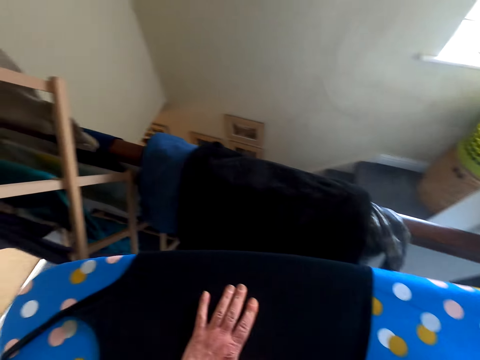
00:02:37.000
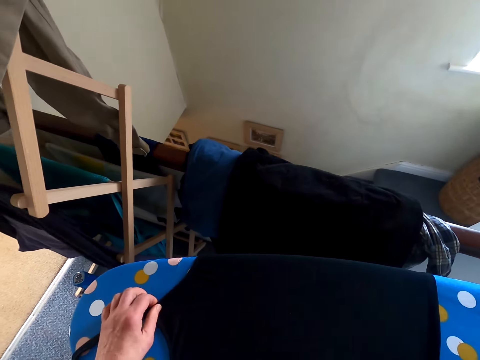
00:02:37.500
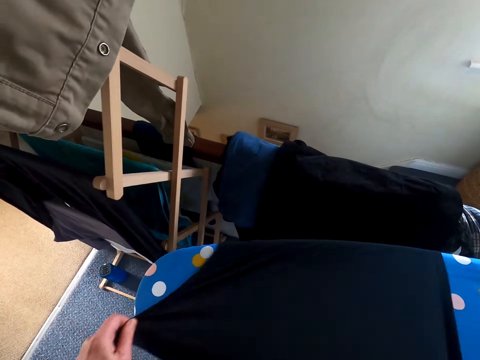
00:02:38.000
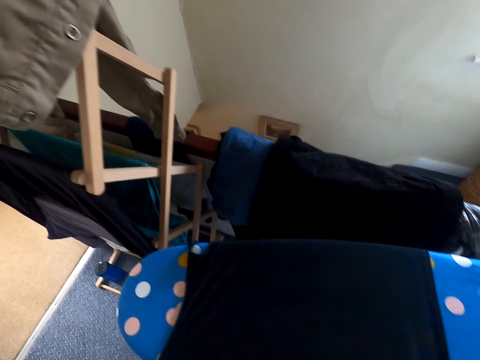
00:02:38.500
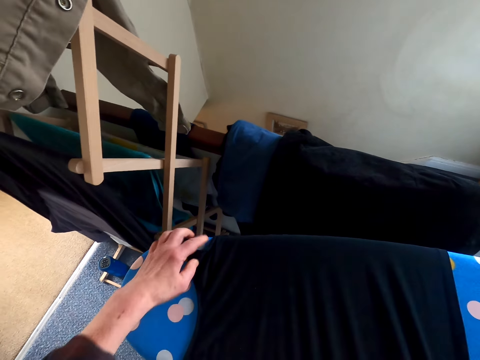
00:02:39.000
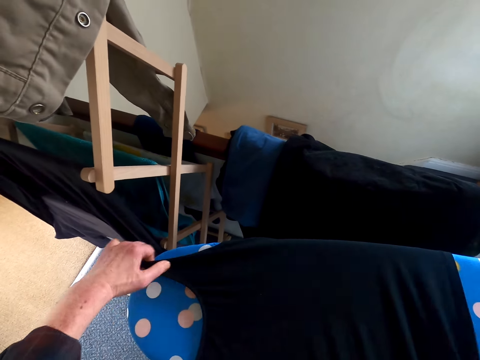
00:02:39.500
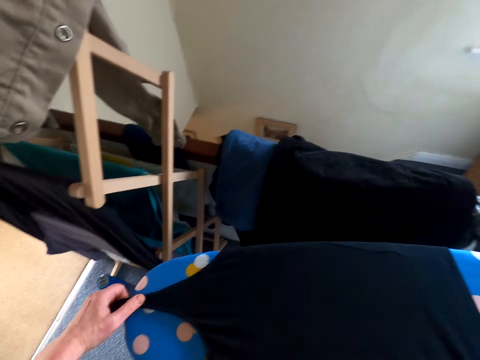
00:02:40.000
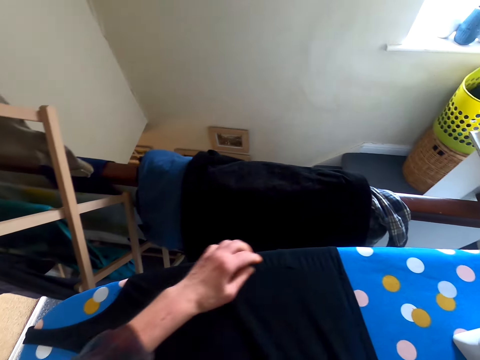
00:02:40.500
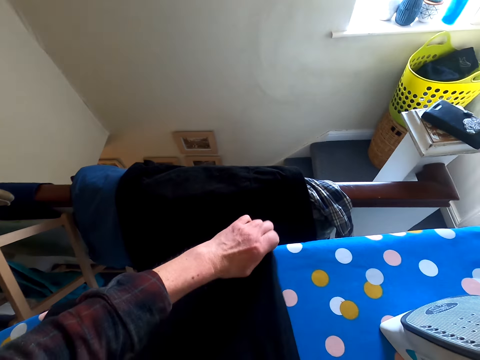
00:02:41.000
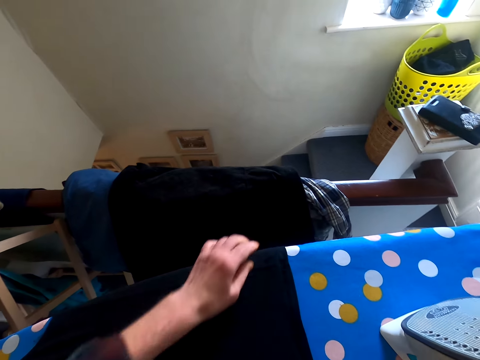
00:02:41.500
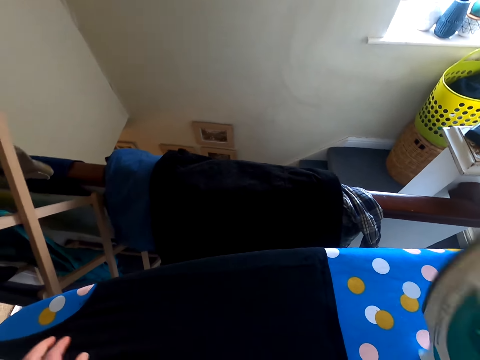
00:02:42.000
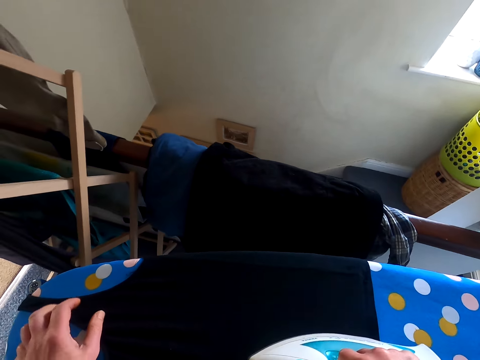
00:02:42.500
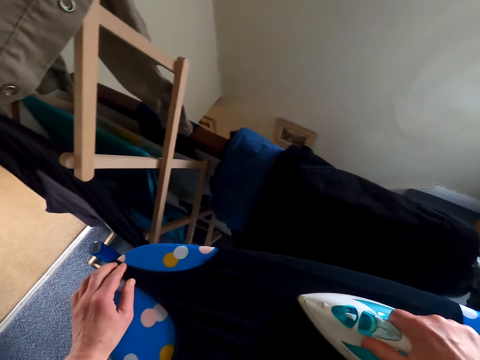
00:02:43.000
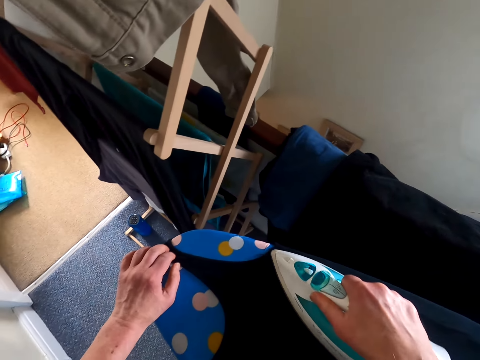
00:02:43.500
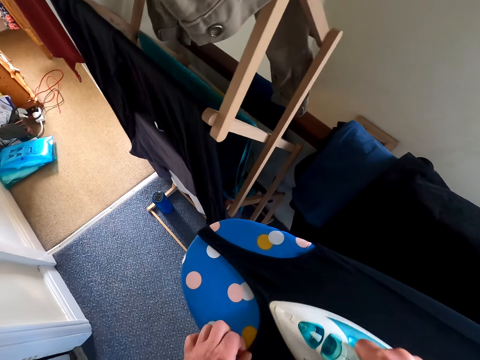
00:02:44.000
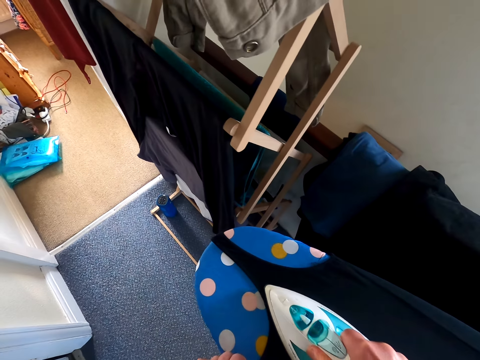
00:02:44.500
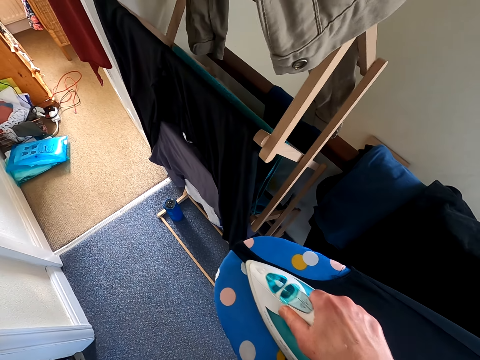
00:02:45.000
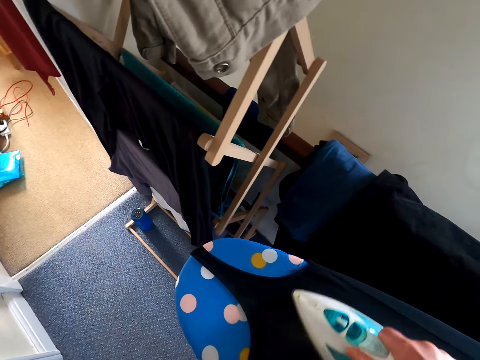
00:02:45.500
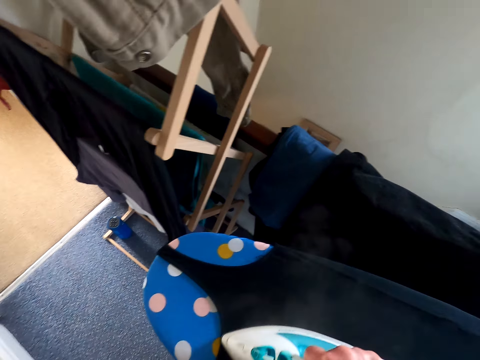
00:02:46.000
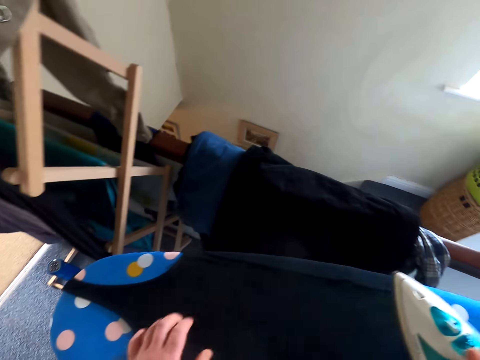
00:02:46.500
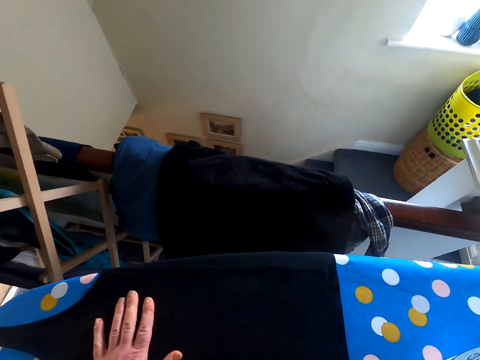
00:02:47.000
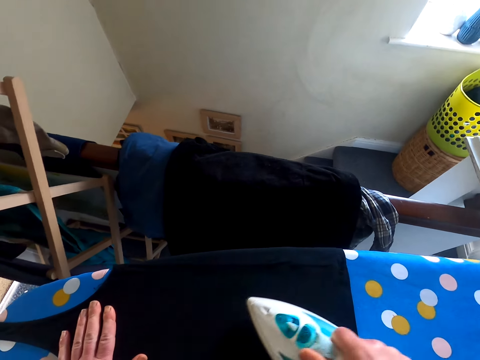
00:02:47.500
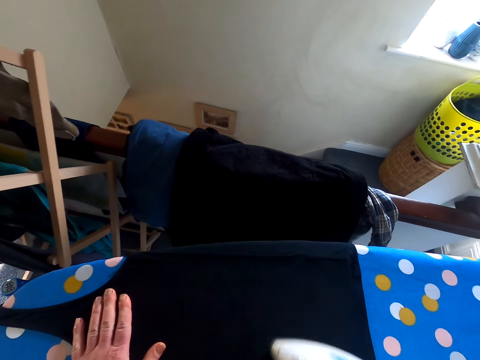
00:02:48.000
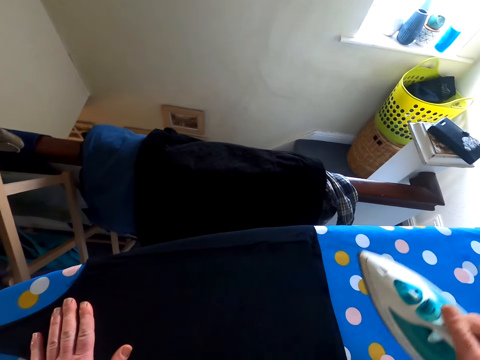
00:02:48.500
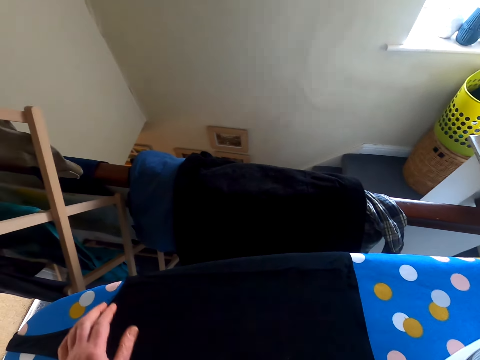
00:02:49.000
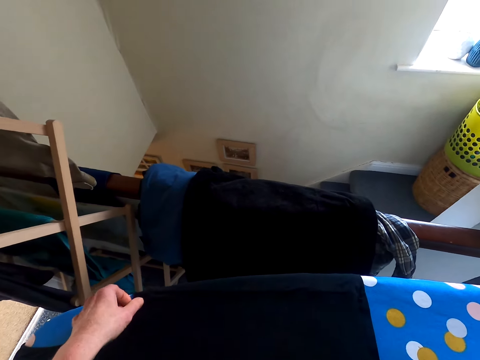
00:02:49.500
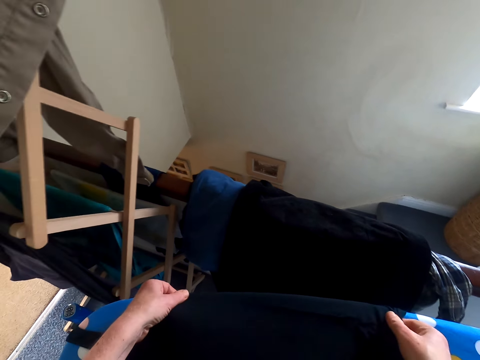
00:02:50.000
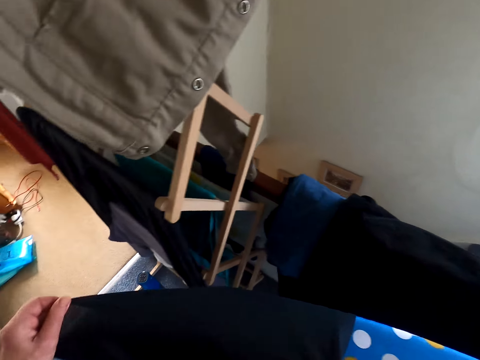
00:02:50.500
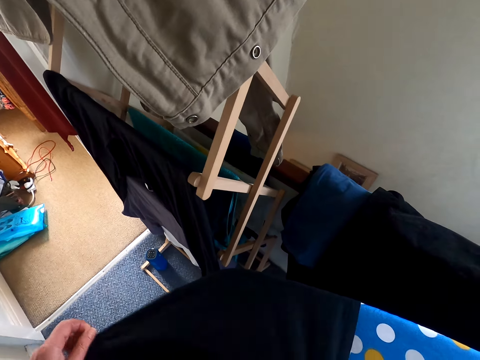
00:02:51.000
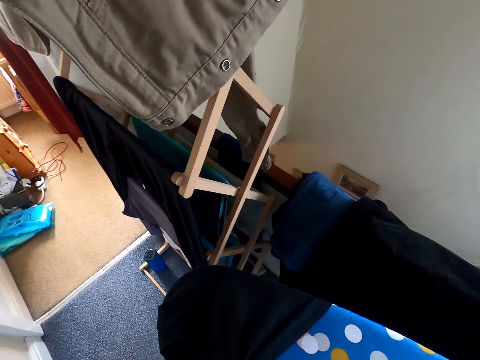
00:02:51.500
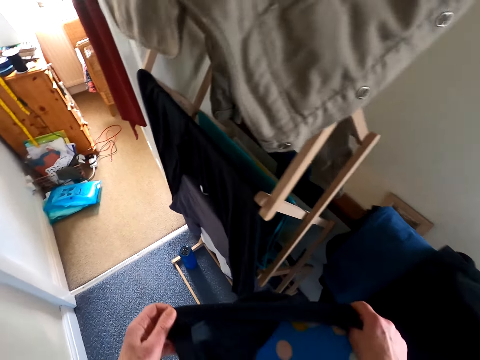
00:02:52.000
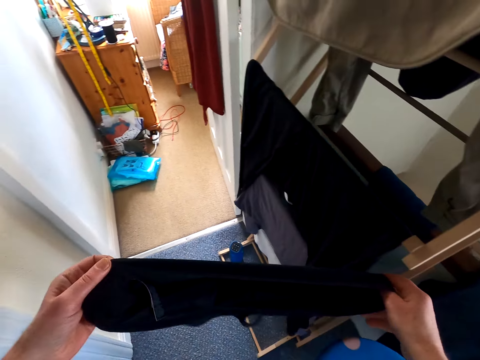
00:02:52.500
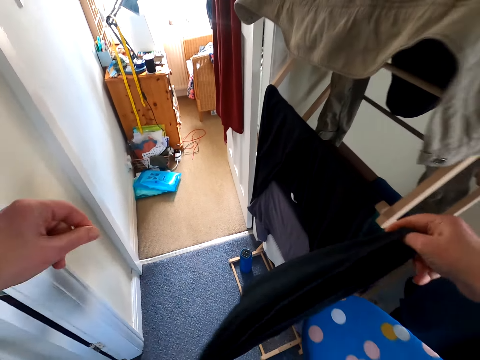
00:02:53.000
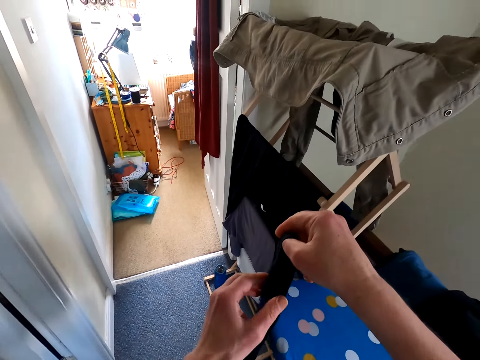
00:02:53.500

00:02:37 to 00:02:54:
The camera wearer puts the iron down. They turn the cloth. They touch the top. They iron the top. They put the iron down. They touch the top. They fold the cloth on the iron table. They remove the top from the iron stand.

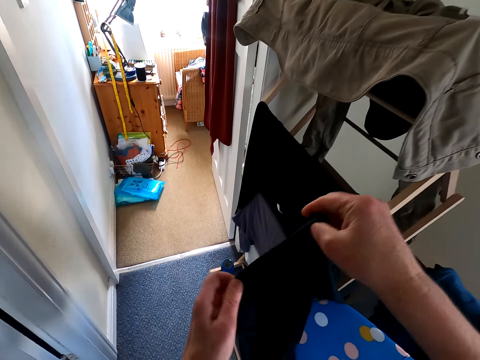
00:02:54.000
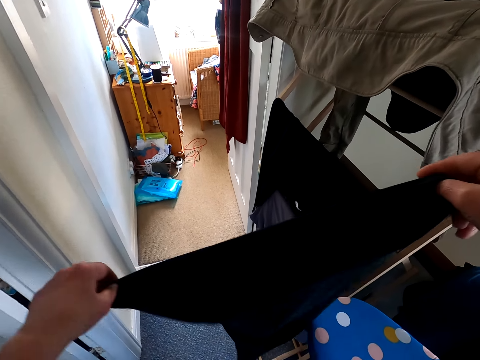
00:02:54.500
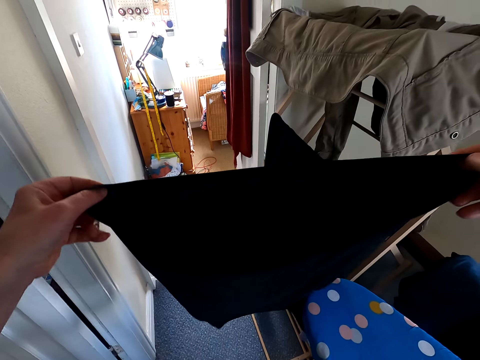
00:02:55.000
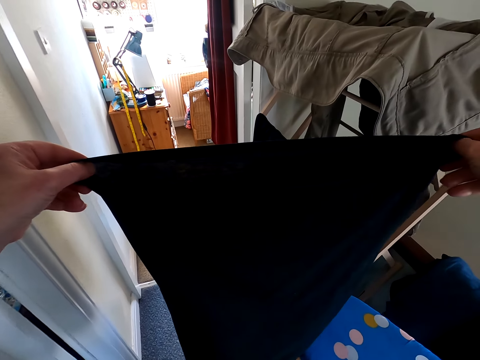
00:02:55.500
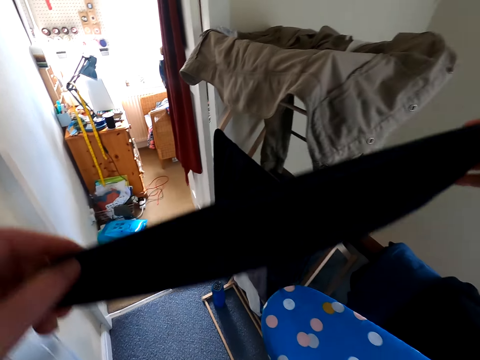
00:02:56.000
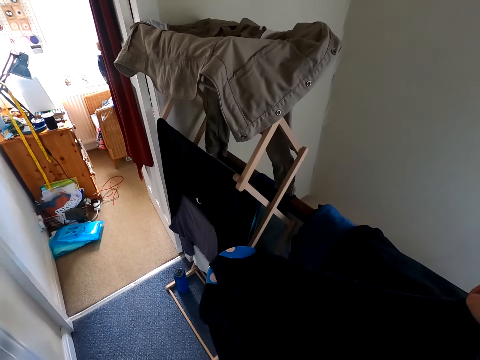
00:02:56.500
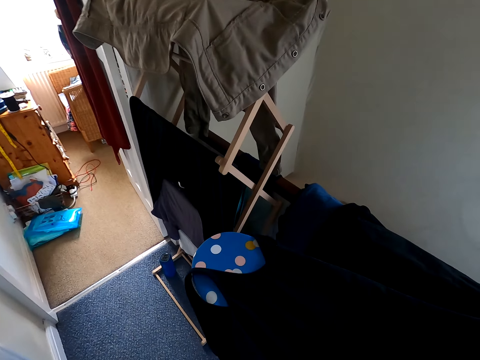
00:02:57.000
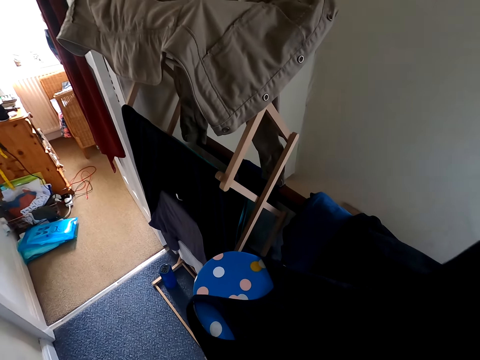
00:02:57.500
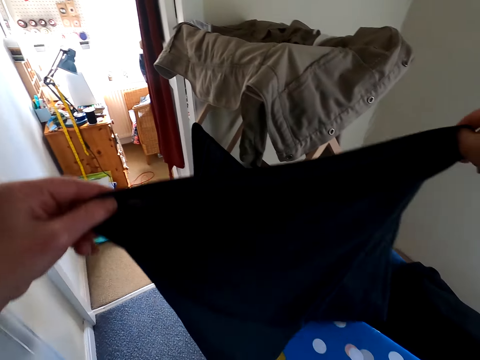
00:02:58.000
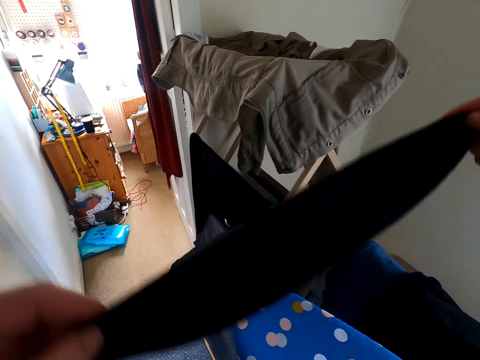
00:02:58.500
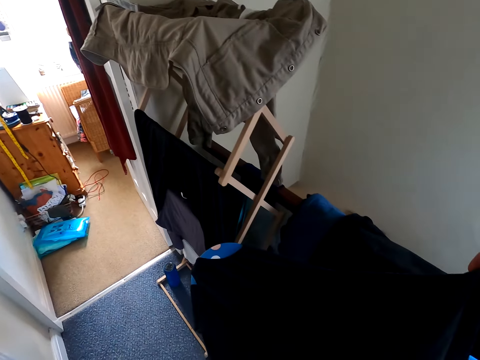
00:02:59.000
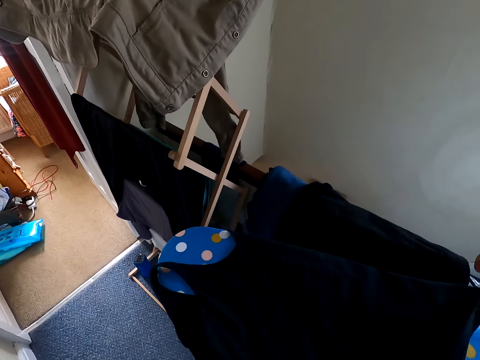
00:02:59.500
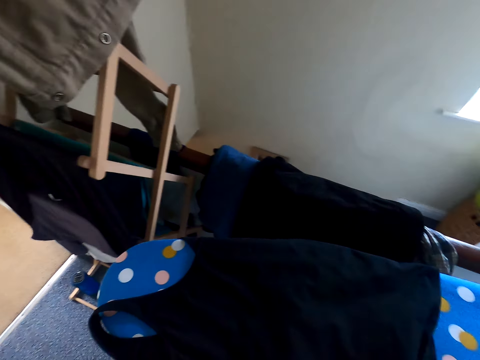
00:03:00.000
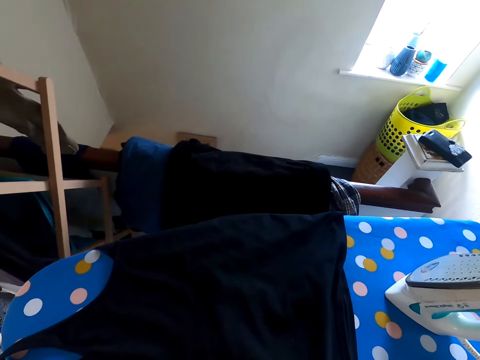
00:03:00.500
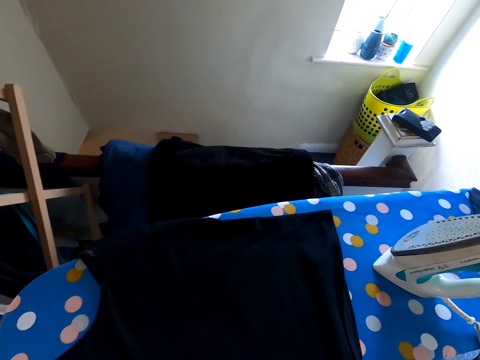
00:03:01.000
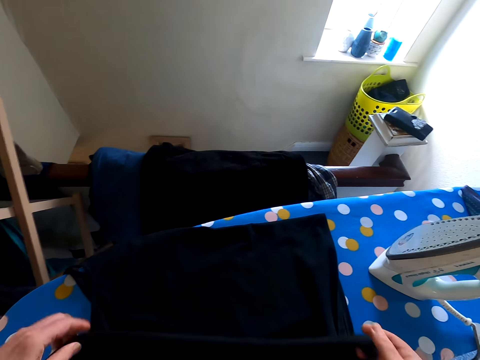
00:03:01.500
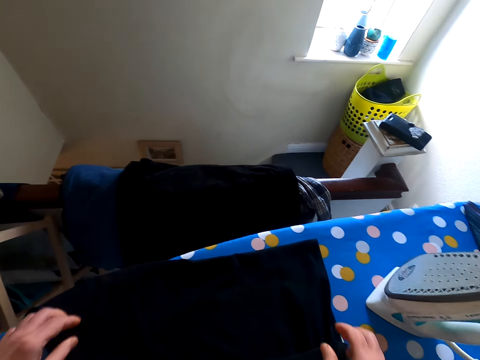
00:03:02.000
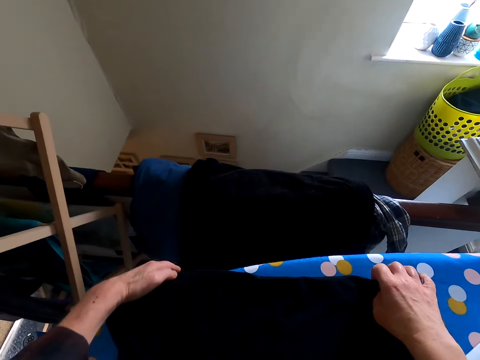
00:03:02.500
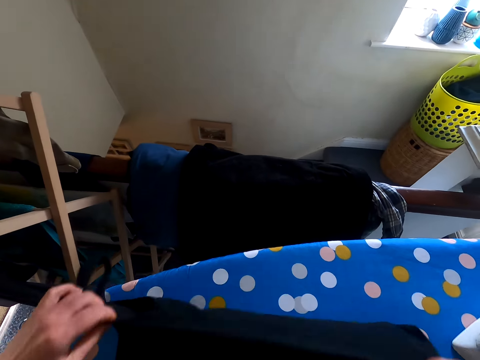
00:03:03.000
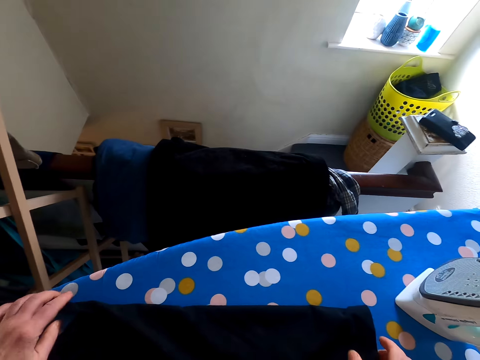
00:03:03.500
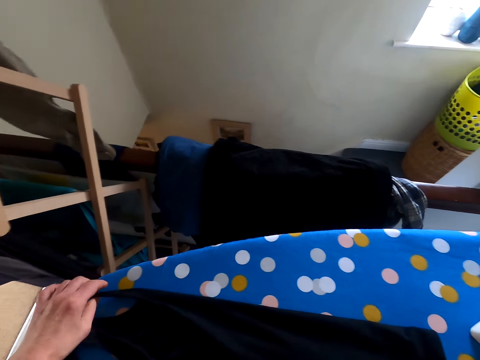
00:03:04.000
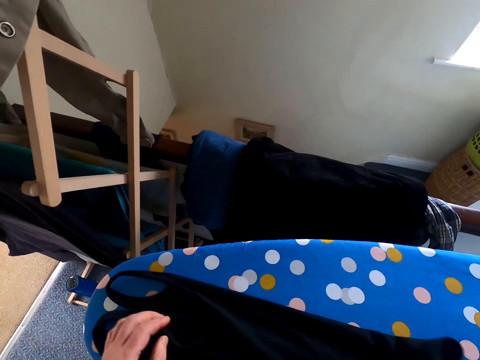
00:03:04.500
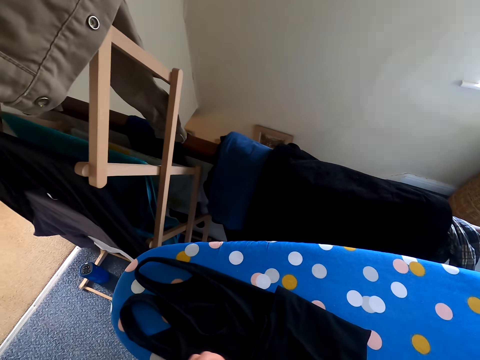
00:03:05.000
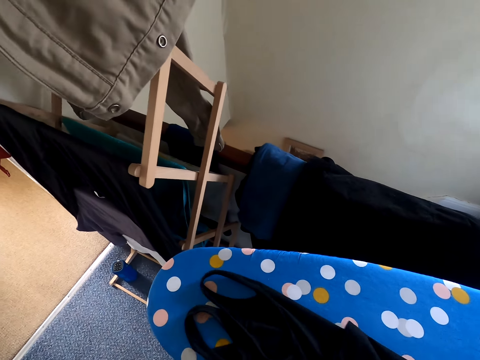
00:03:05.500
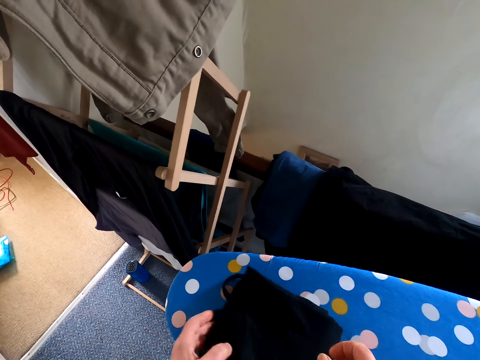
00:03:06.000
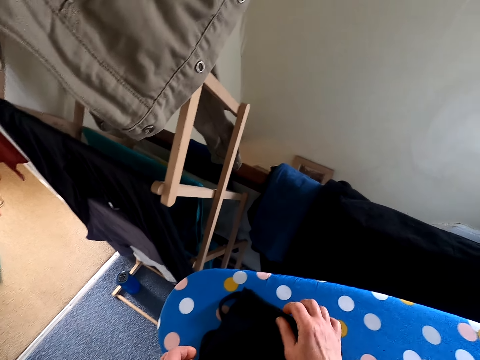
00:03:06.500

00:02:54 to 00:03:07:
The camera wearer touches the top. They put the top from the iron stand. They fold the top.
